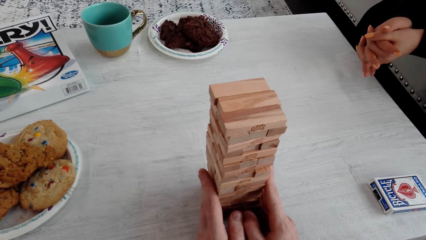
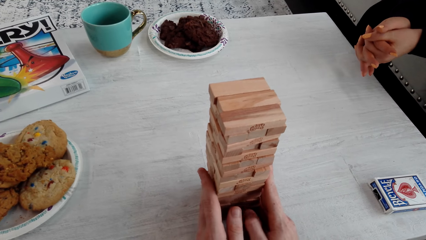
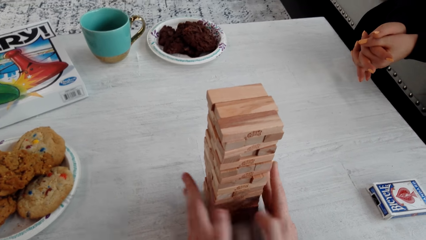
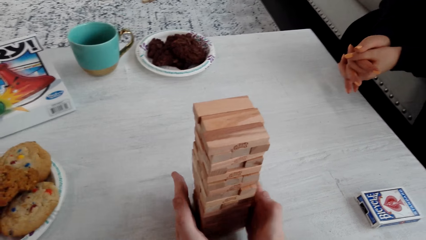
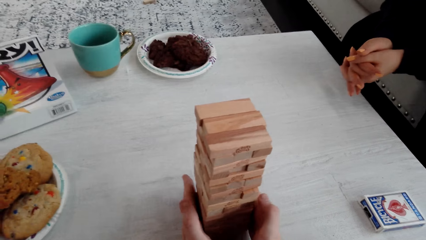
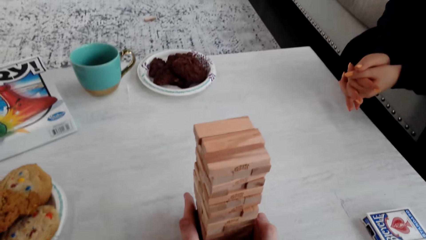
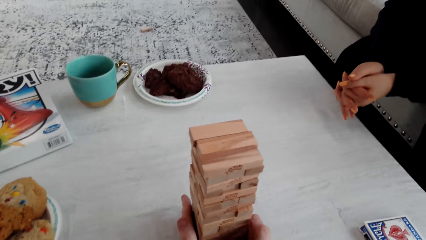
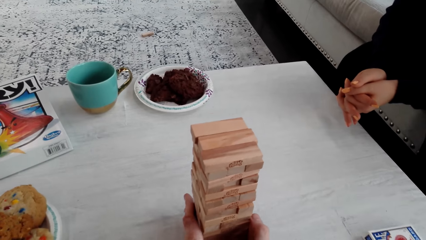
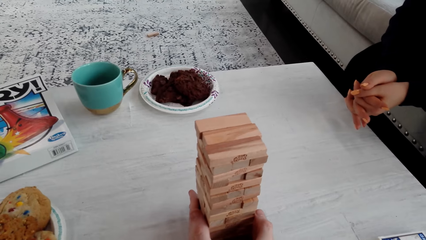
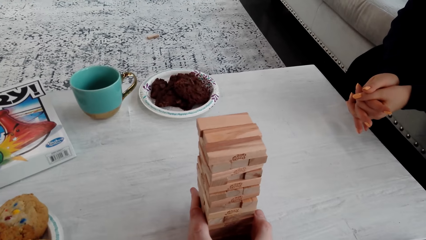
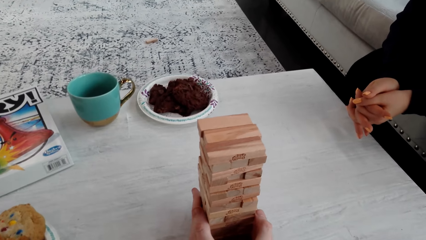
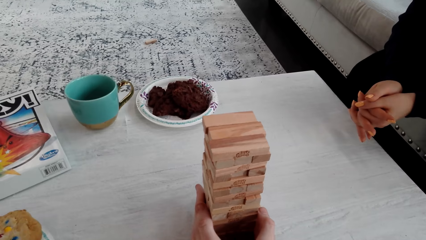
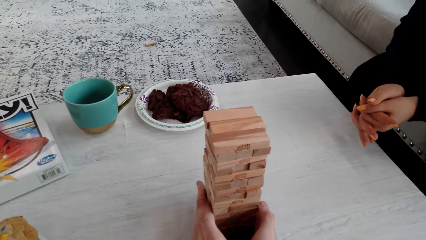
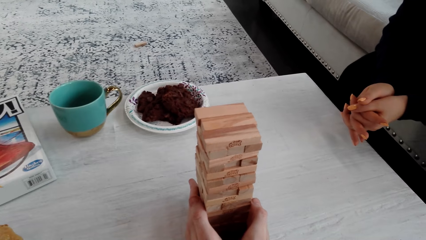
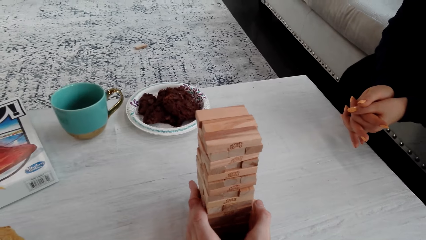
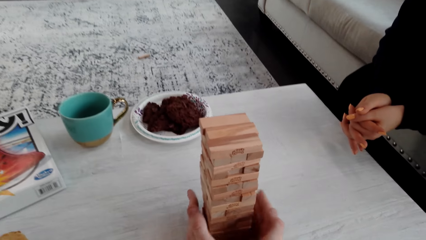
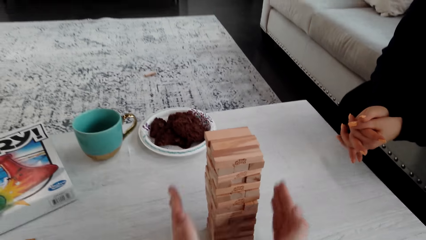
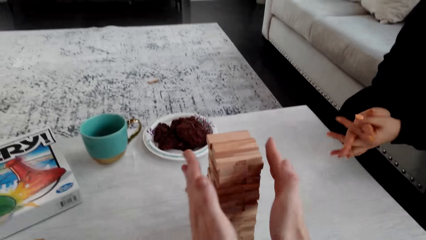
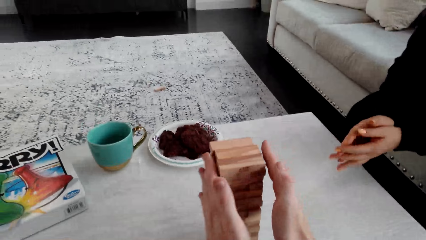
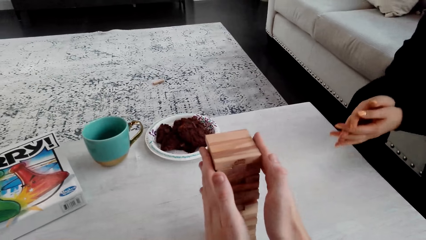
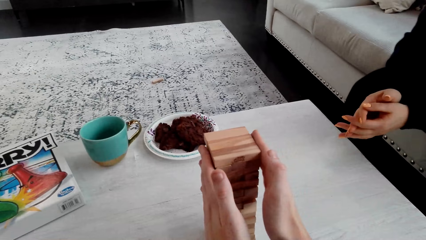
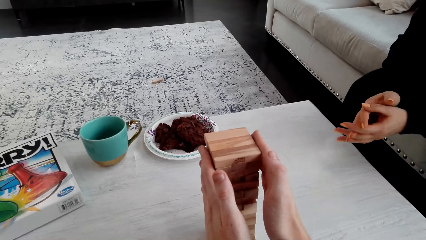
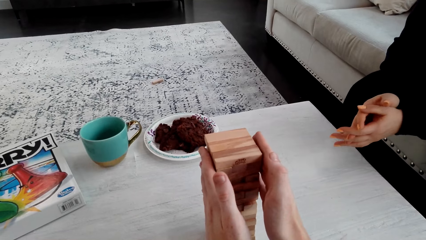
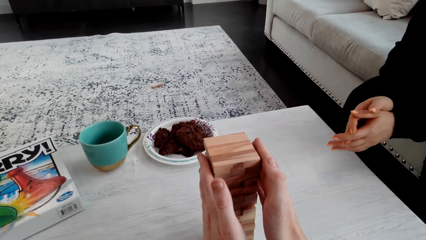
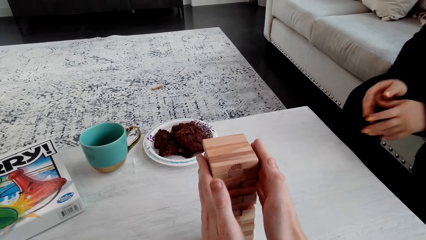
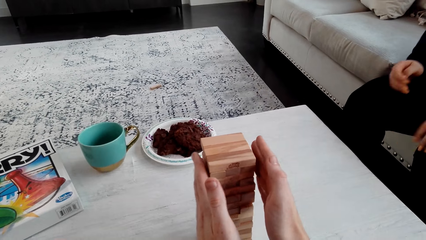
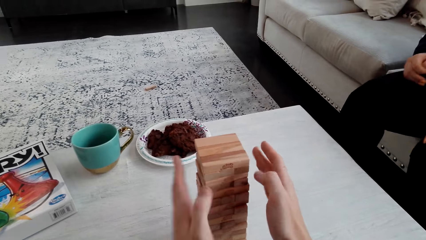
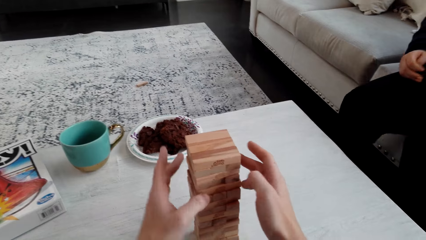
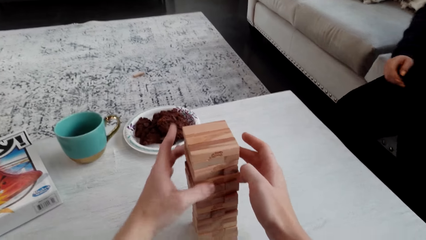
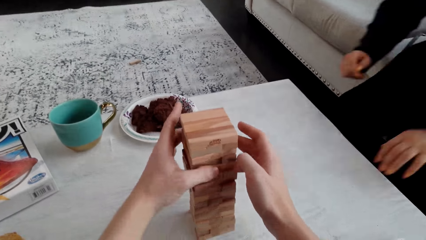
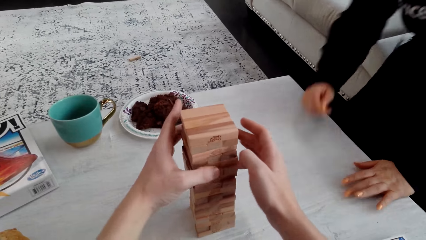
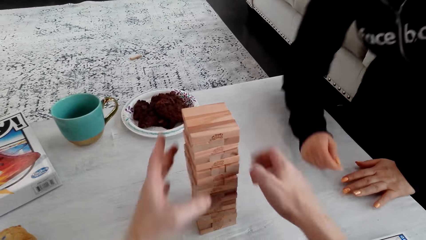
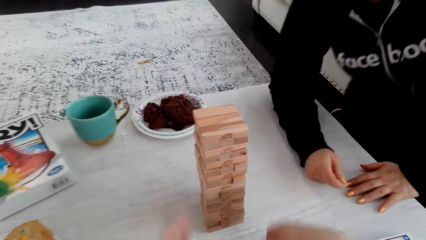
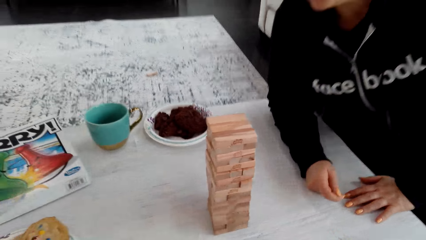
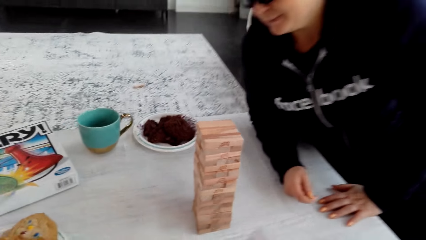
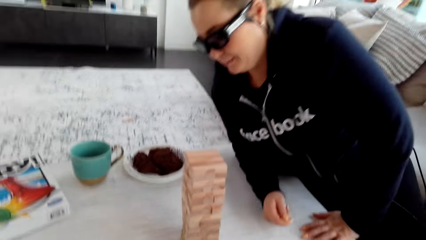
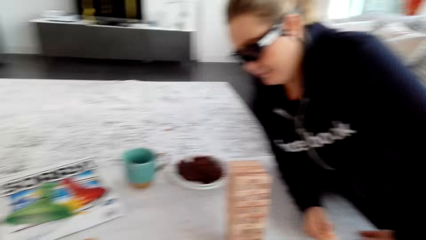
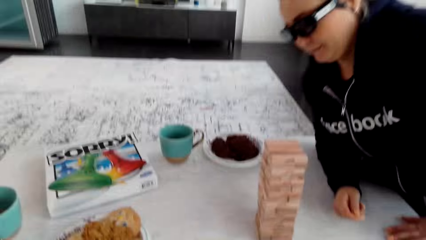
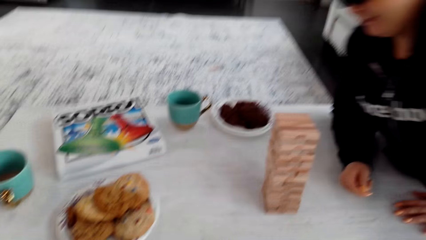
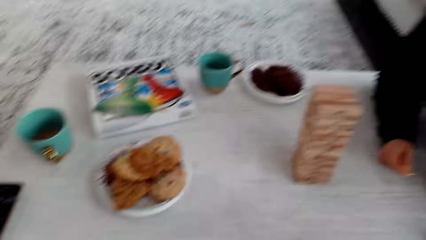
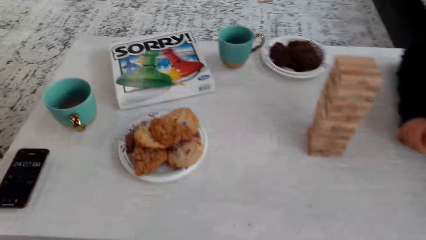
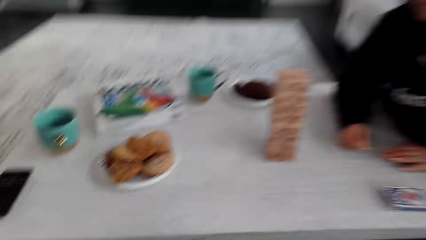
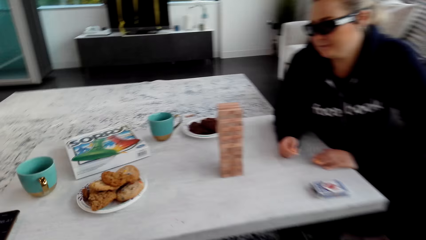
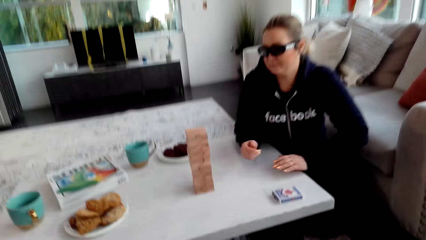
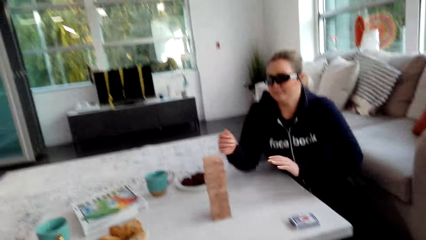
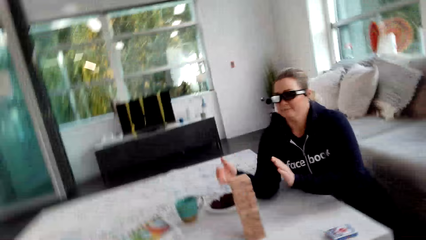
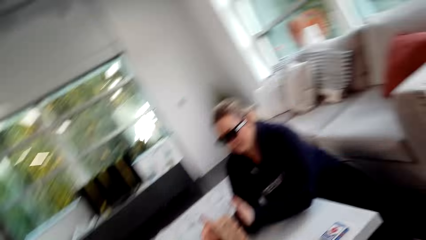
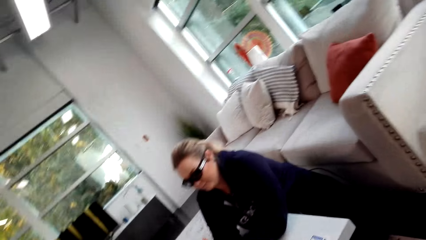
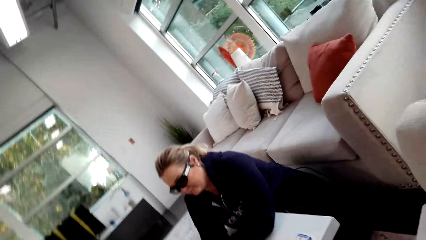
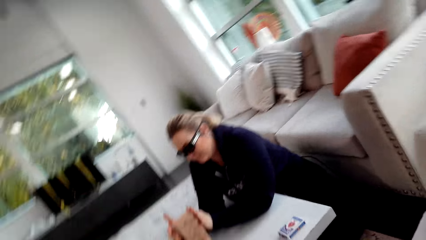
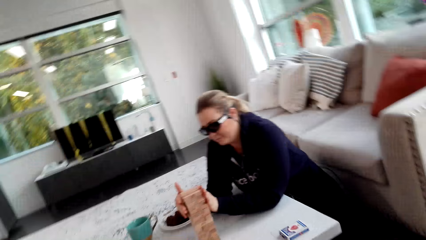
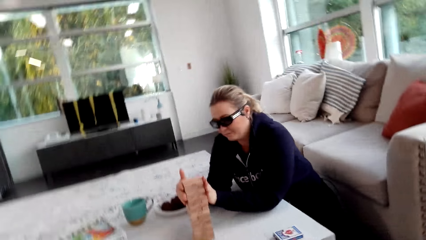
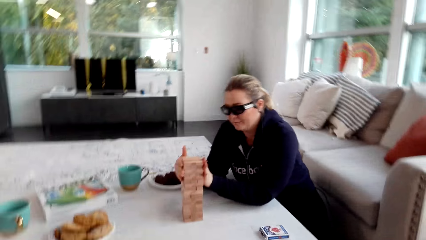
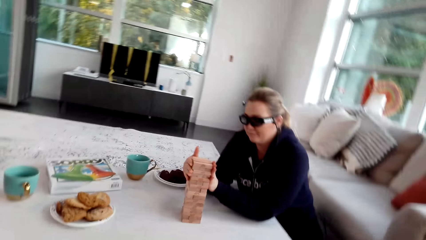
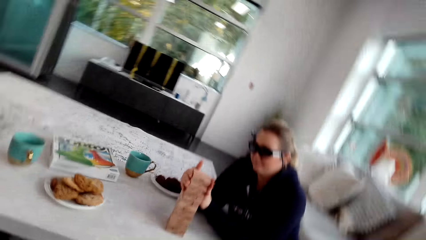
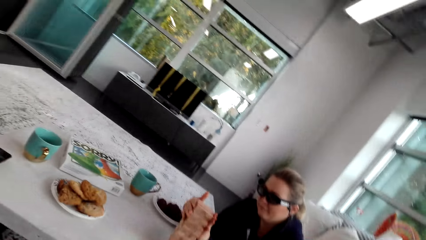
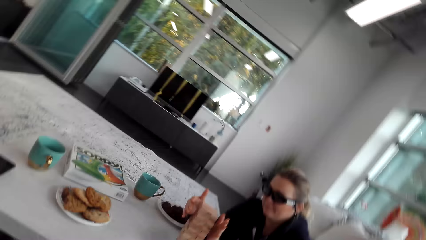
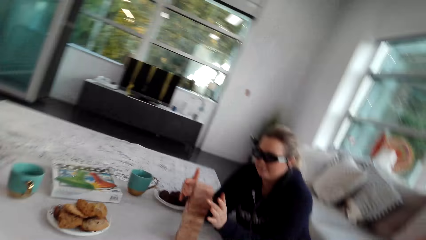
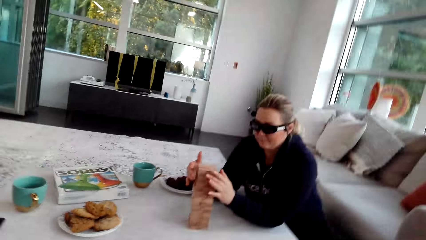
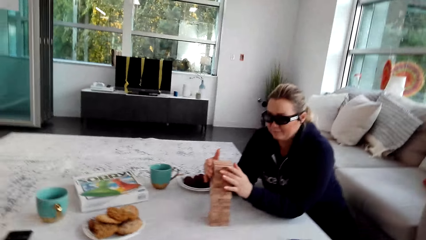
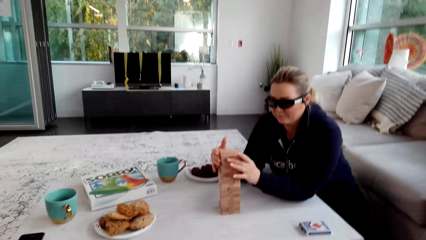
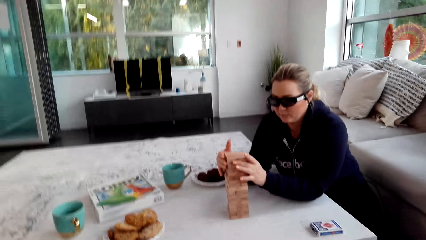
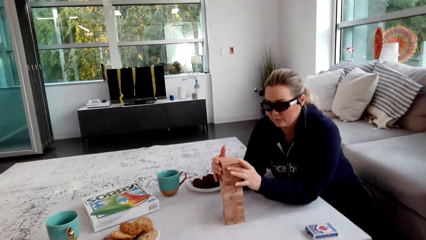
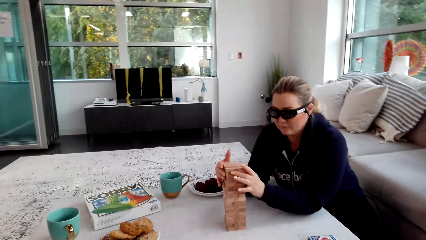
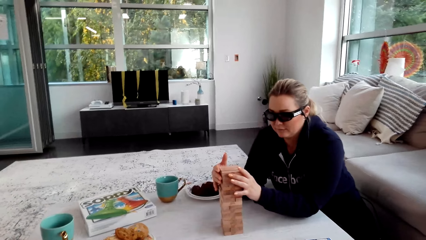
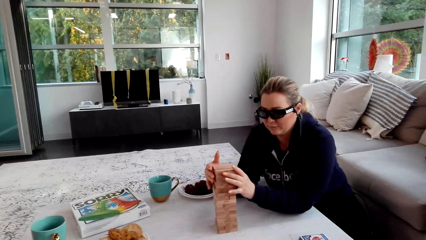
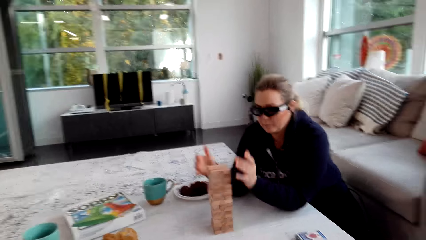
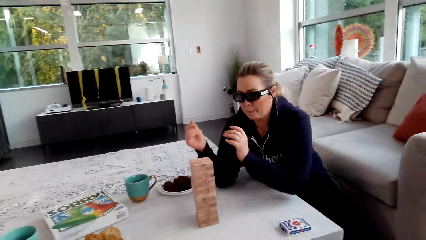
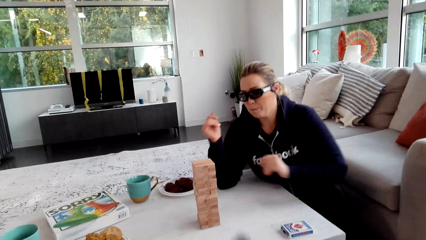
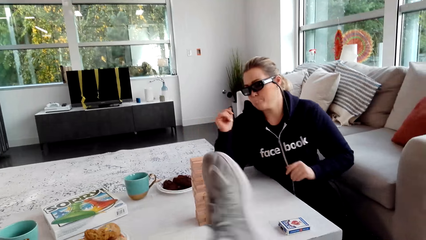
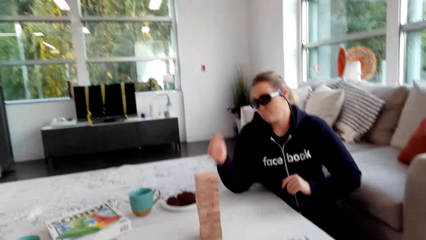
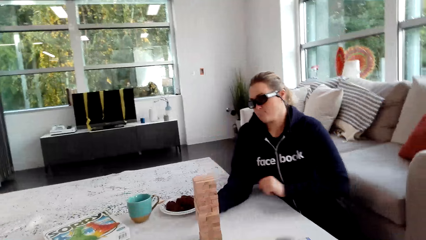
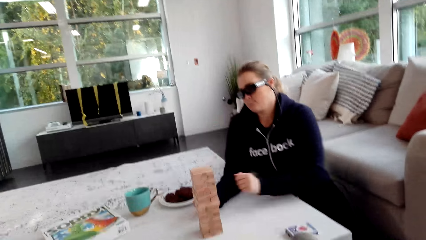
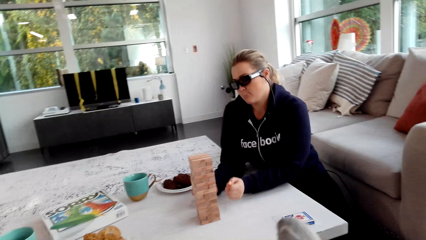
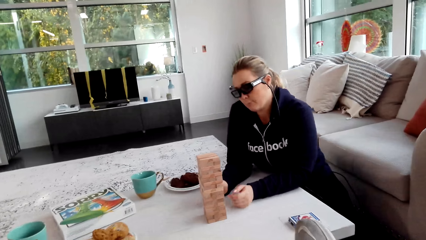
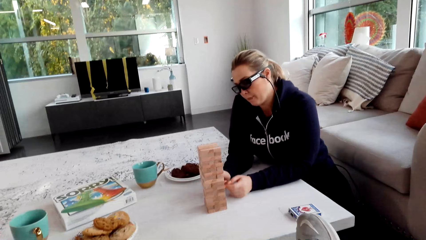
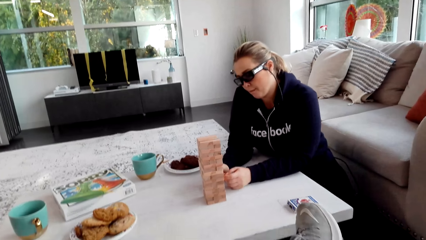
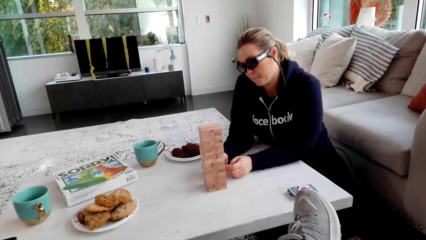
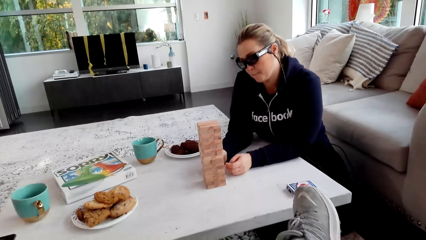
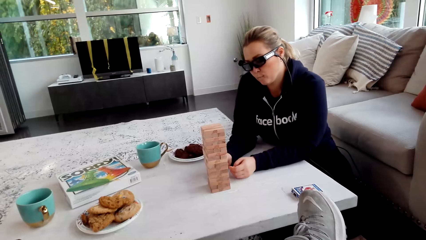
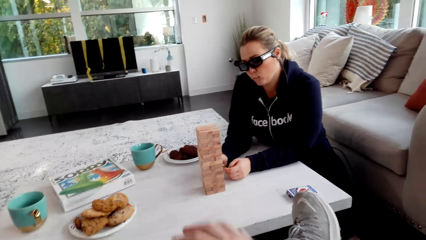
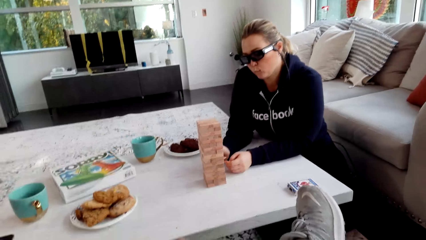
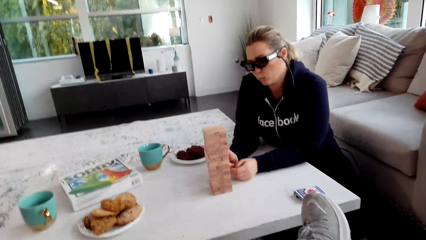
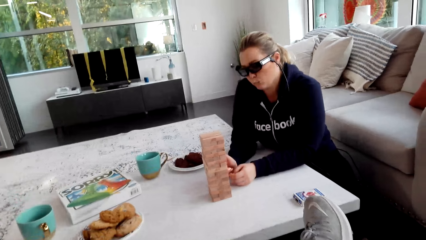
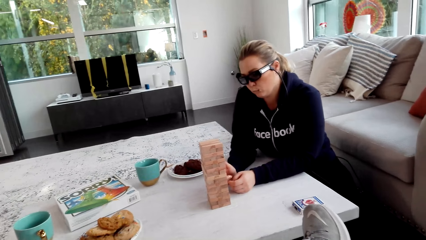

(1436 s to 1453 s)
The camera wearer pushes the jenga on the table with both his hands. He touches the jenga with both his hands. He talks to a woman. He looks around. The woman arranges the jenga blocks.
